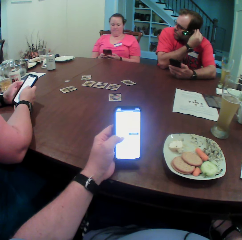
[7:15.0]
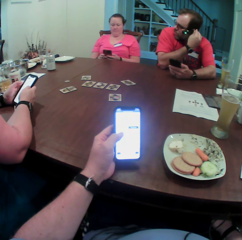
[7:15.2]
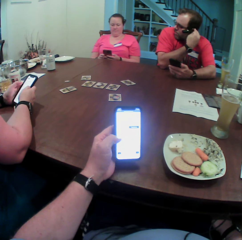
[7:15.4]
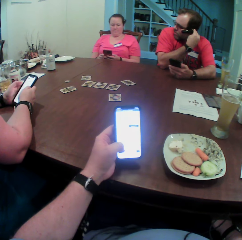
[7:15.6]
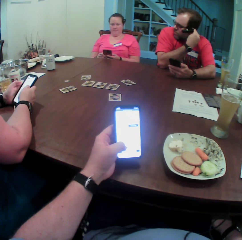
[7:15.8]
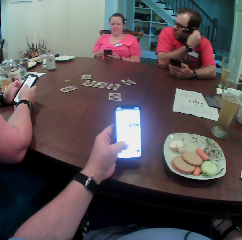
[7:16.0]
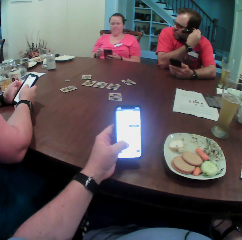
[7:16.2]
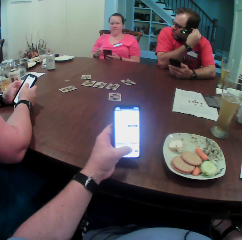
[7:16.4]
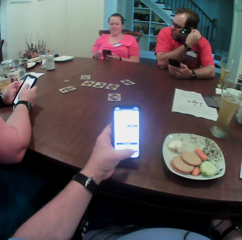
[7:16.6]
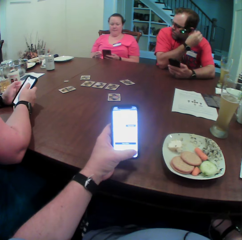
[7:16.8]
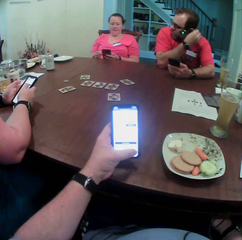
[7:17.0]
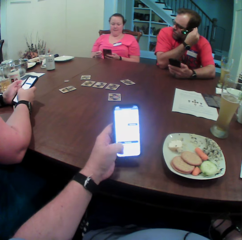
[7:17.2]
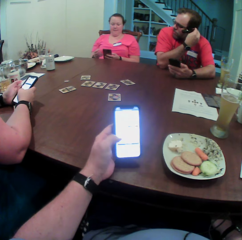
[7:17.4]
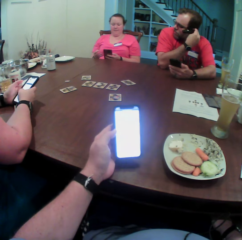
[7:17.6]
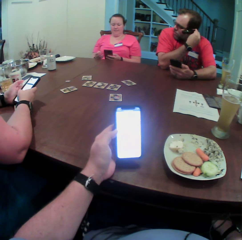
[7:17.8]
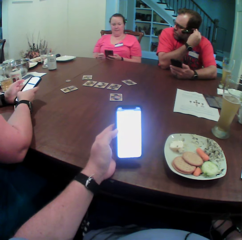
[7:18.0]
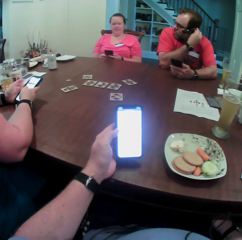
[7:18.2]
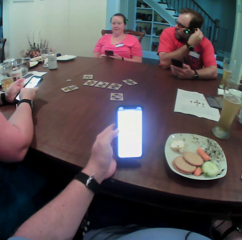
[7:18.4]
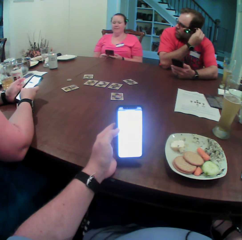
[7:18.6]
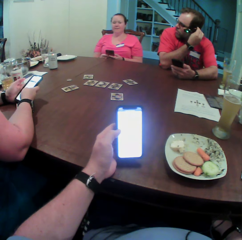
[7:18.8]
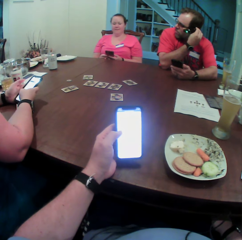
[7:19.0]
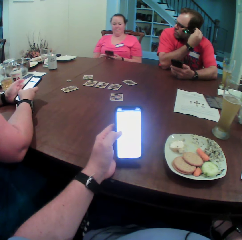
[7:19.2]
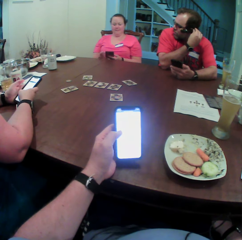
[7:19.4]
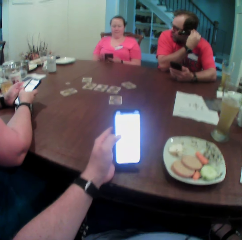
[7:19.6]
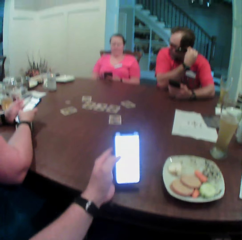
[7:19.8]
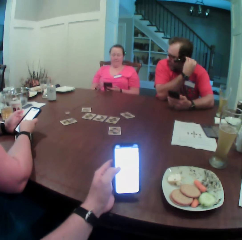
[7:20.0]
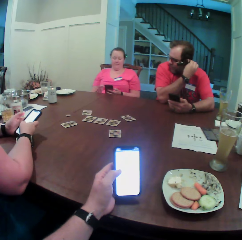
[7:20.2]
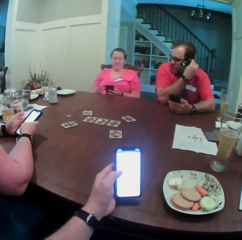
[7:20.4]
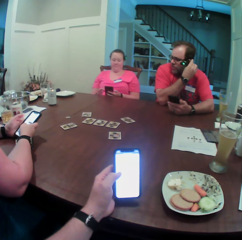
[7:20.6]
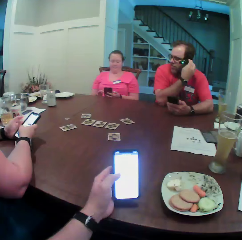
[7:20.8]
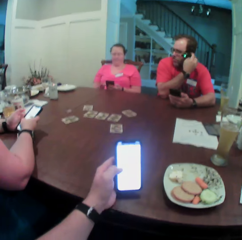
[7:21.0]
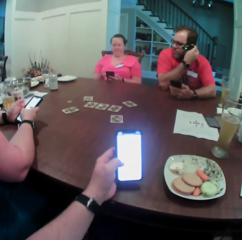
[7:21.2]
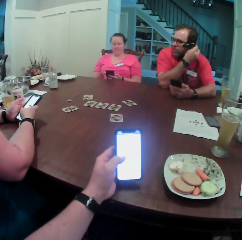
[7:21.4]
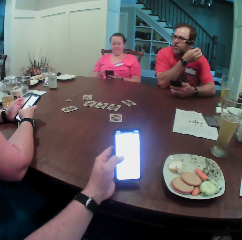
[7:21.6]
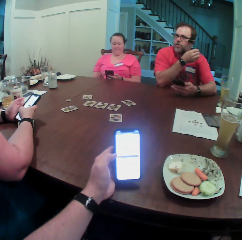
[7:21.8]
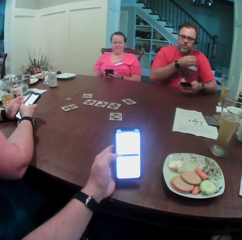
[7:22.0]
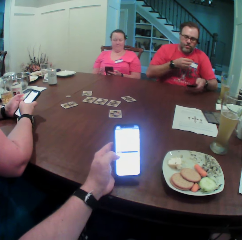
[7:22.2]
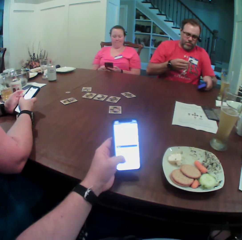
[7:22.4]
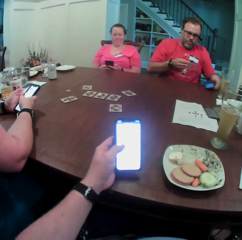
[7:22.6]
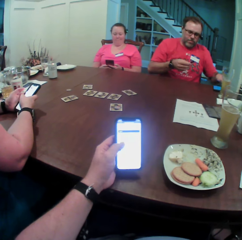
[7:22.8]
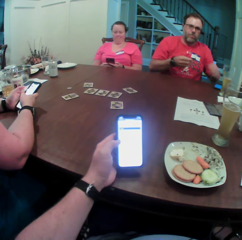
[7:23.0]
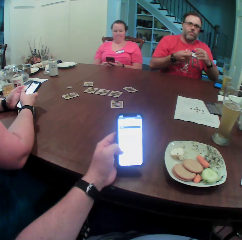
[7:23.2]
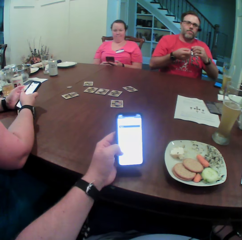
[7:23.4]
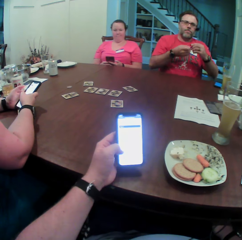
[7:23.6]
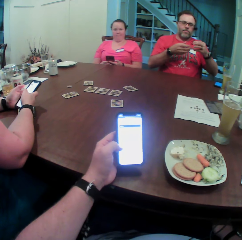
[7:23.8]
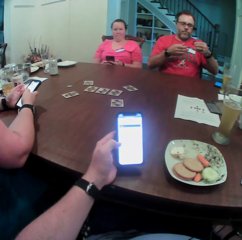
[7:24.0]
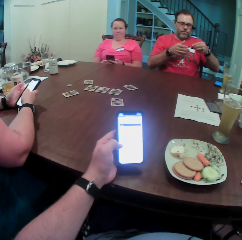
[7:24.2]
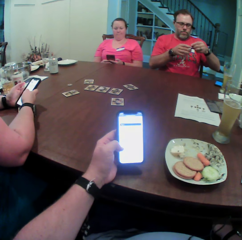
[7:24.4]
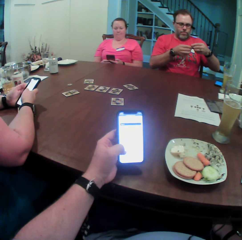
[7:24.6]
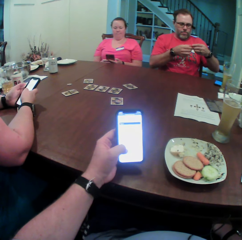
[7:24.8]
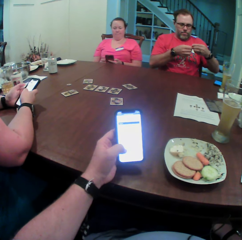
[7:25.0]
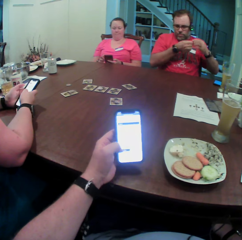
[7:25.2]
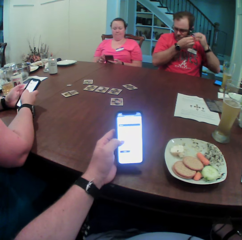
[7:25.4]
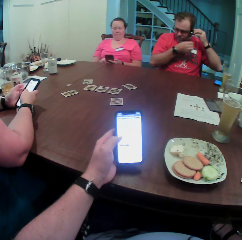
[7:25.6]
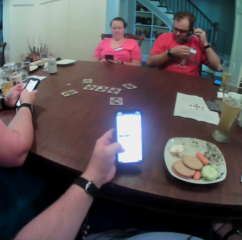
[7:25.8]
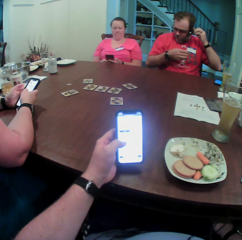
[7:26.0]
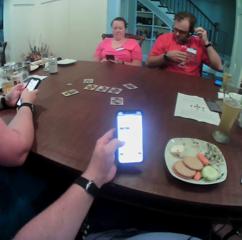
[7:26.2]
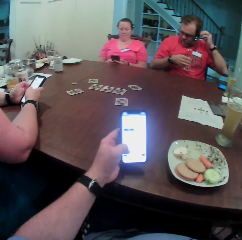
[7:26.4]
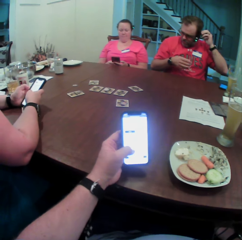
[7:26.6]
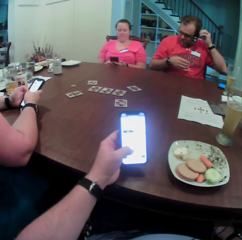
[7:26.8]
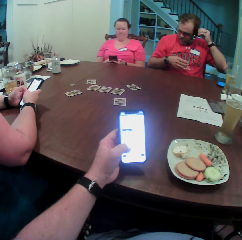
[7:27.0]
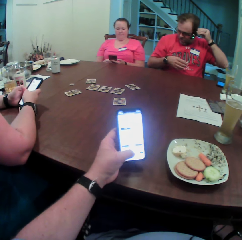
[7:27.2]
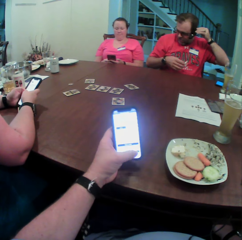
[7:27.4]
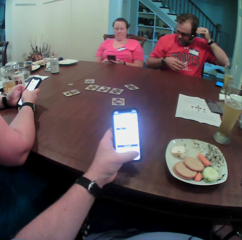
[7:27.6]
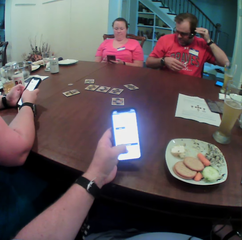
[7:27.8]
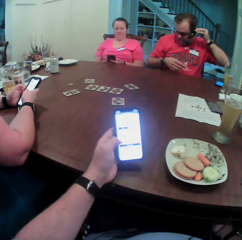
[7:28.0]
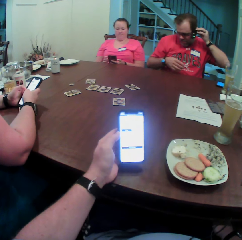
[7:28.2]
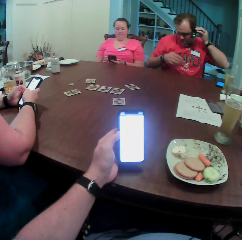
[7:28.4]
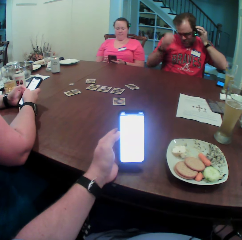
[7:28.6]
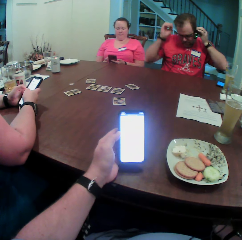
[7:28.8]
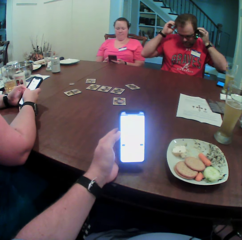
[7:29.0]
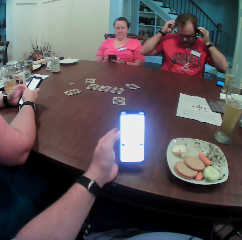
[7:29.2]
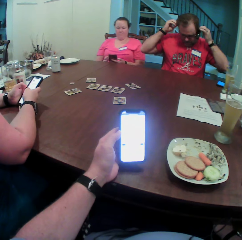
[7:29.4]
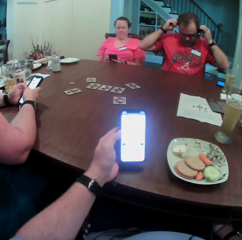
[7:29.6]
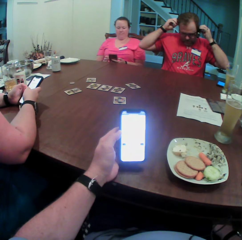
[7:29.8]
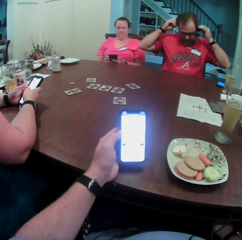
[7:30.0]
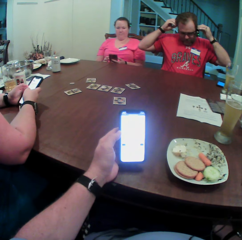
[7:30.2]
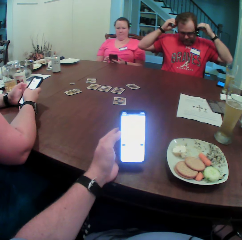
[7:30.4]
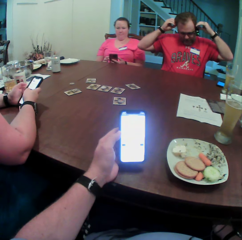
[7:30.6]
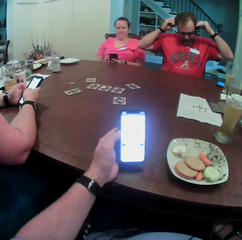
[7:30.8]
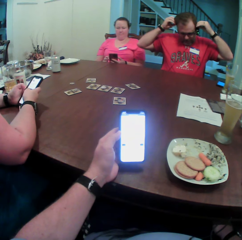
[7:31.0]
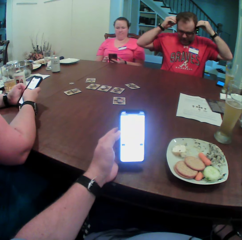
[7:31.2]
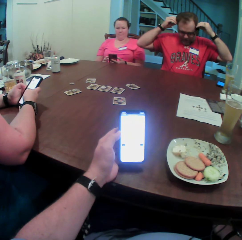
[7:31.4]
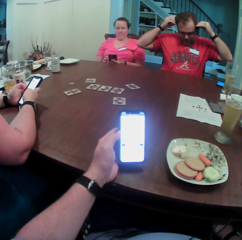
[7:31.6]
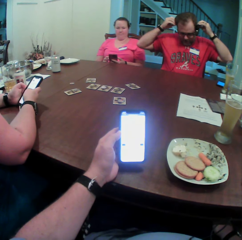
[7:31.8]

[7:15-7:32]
The woman operates the phone with her hands. The man removes the earpiece from his left ear with his right hand and holds the earpiece with his right hand. The man puts the phone on the table. The man takes the earpiece from his right hand with his left hand, holds the earpiece in his left hand with his right hand, and puts the earpiece in his left ear with his left hand. The man adjusts a camera band on his head with his hands.

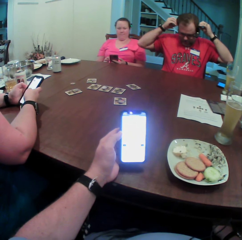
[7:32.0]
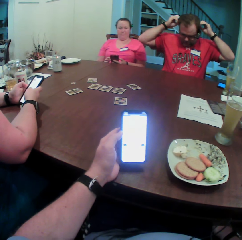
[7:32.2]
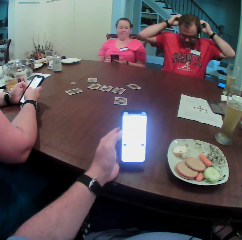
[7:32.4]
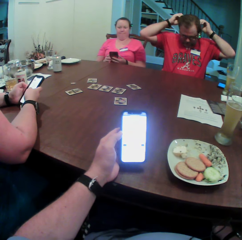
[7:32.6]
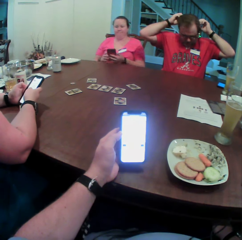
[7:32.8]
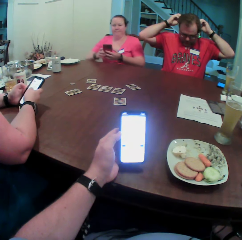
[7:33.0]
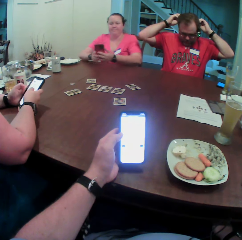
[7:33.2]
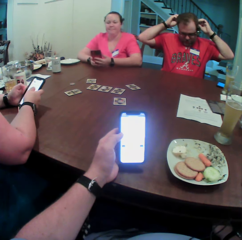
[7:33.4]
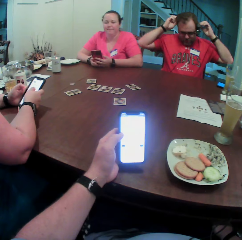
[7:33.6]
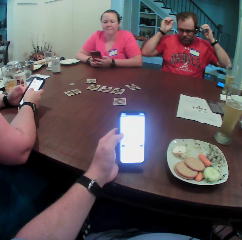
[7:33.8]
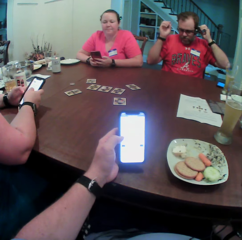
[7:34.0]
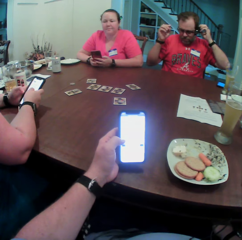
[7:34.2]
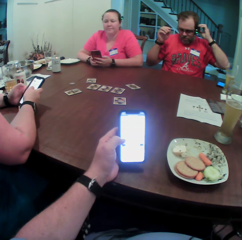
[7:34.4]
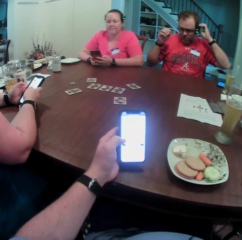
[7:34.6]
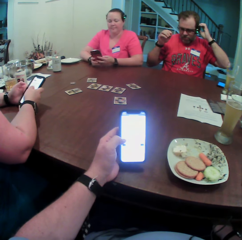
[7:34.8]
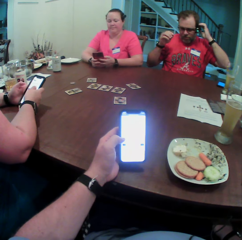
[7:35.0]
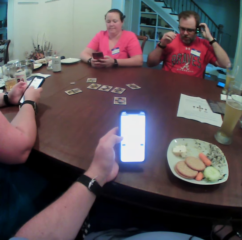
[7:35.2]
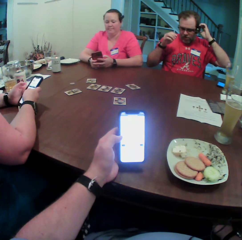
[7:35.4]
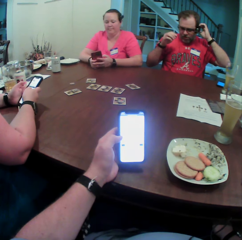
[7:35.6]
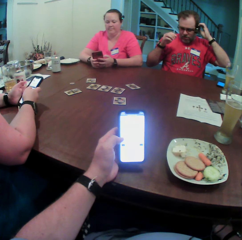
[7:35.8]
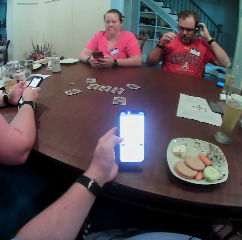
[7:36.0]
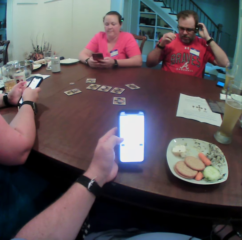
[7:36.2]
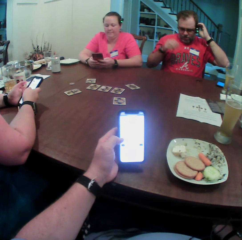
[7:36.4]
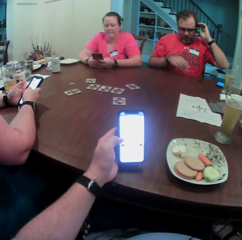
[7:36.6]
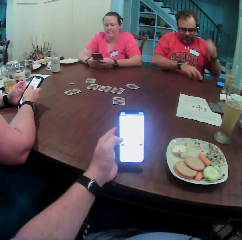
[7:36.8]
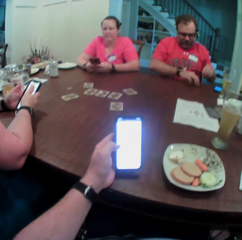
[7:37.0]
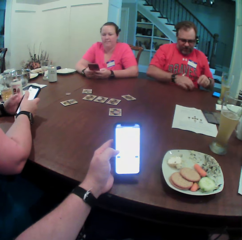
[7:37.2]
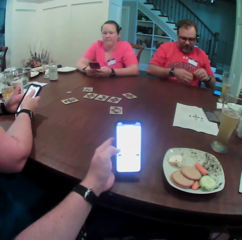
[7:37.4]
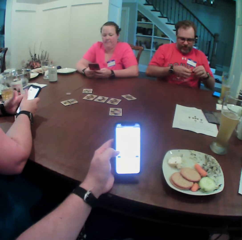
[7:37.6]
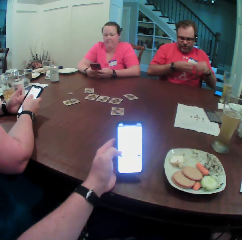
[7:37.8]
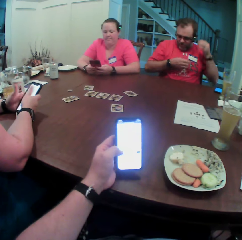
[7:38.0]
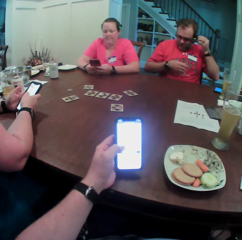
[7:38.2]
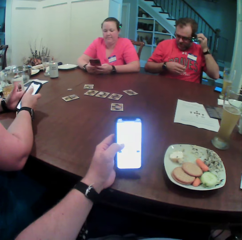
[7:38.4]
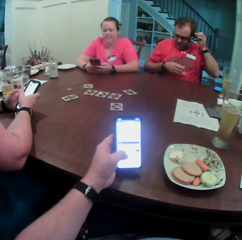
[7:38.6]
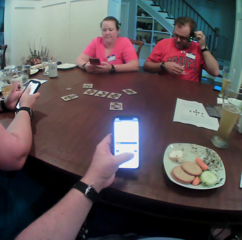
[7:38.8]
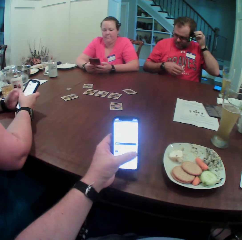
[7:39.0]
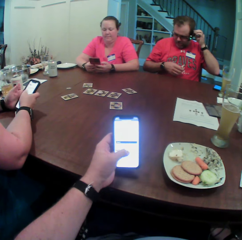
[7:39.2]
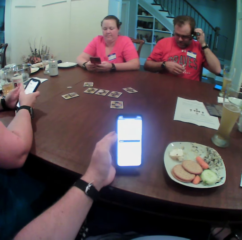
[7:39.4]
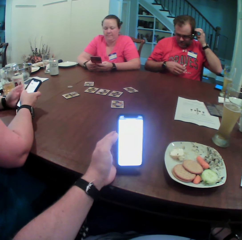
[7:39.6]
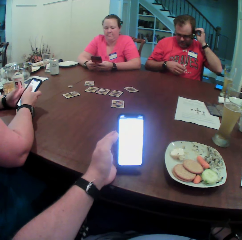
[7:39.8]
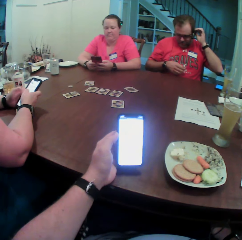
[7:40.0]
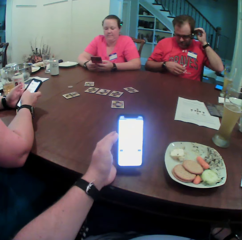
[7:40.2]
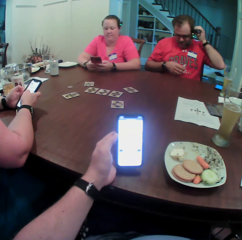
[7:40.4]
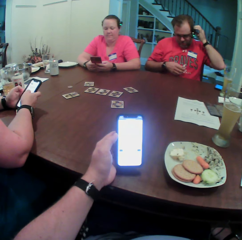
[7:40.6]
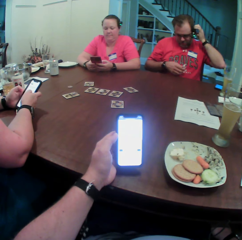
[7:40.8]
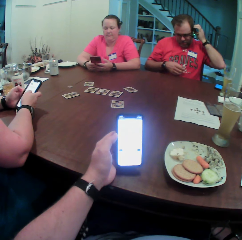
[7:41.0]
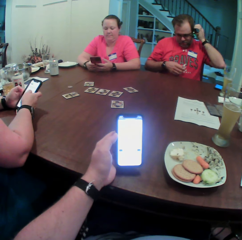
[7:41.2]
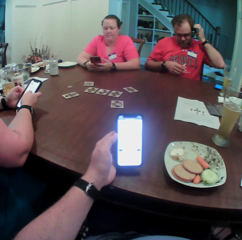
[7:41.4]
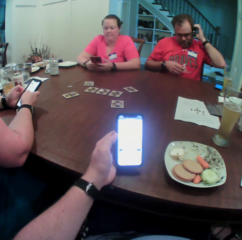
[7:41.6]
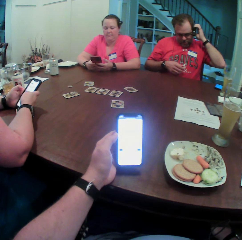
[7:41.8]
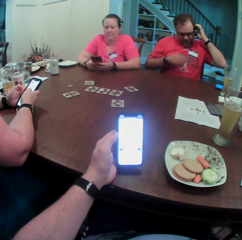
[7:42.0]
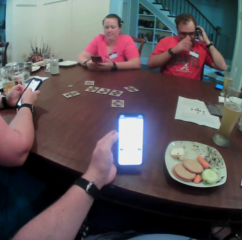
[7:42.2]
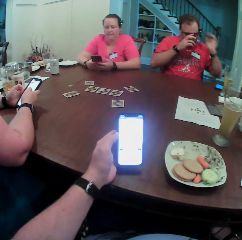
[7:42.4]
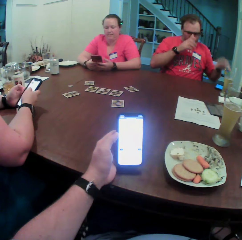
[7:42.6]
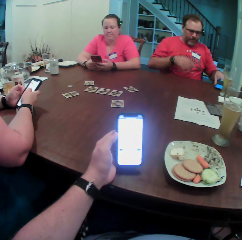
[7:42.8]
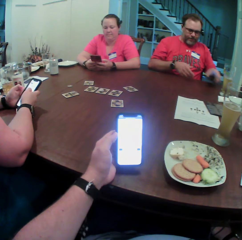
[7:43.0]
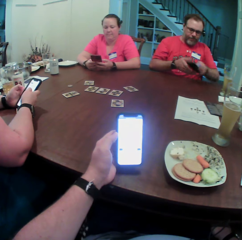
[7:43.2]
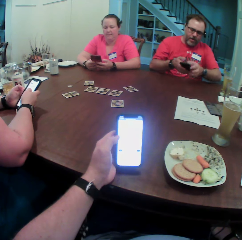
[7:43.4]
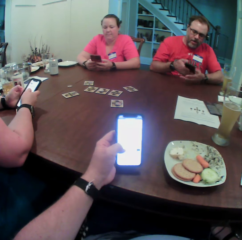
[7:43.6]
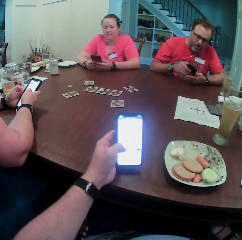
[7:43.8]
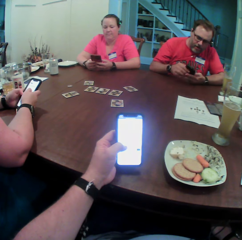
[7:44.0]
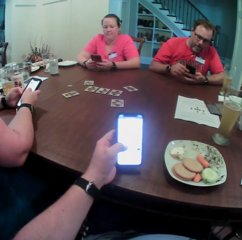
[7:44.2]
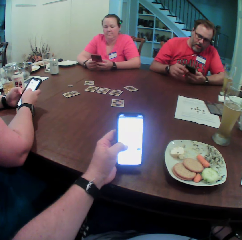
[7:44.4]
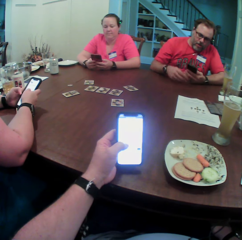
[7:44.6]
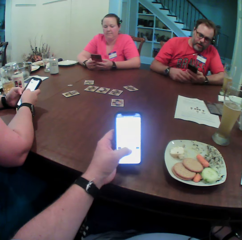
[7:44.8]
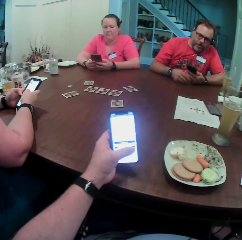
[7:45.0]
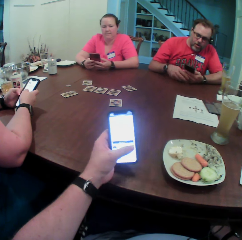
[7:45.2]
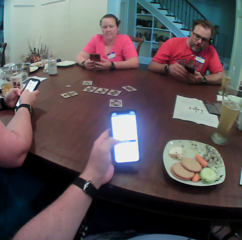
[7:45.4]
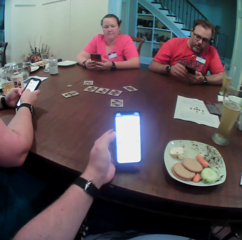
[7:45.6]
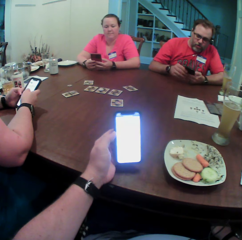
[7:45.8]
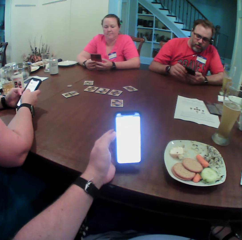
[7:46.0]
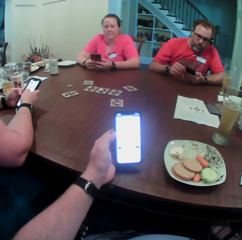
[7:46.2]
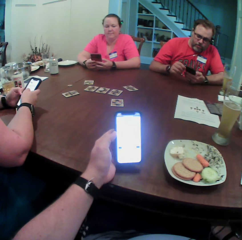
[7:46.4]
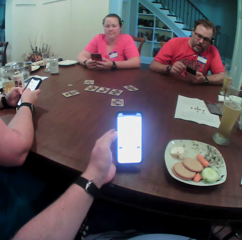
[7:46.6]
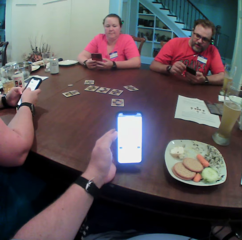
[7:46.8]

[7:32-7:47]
A woman places her hands on the table. The man adjusts the camera band on his head with his right hand. The man picks something on the table with his right hand. The man passes it from his right hand to his left hand. The man puts something on the ear with his left hand. The man adjusts a pair of glasses on his face with his right hand. The man picks the phone from the table with his left hand, passes the phone from his left hand to his right hand, and passes the phone from his right hand to his left hand.
